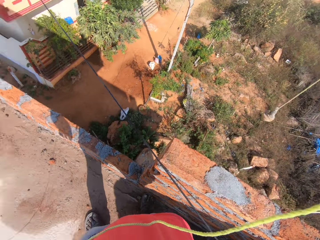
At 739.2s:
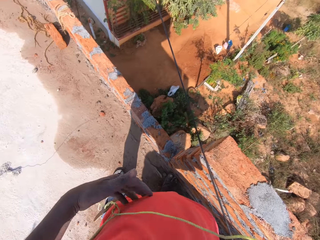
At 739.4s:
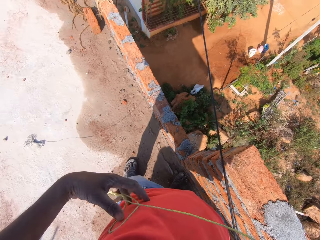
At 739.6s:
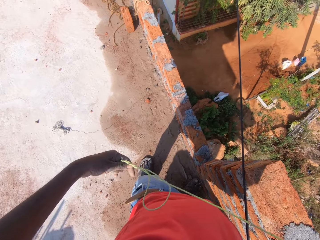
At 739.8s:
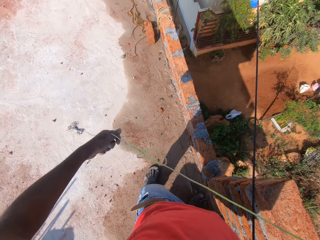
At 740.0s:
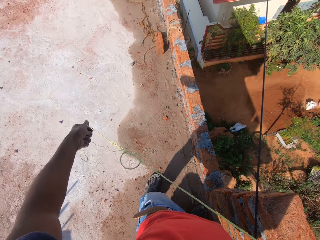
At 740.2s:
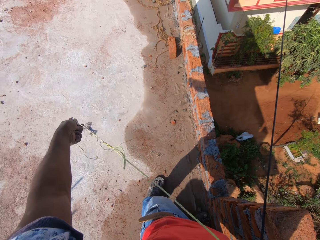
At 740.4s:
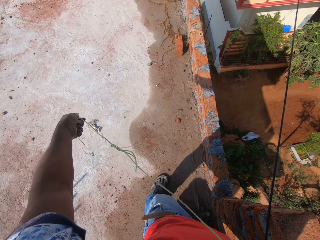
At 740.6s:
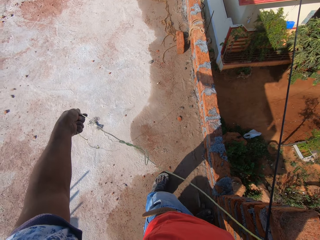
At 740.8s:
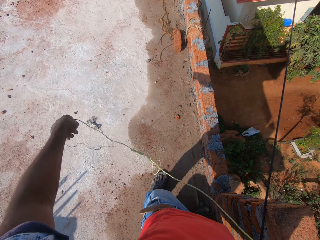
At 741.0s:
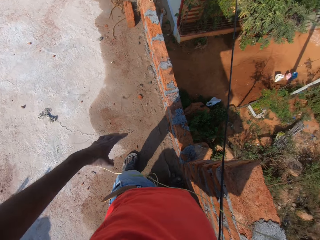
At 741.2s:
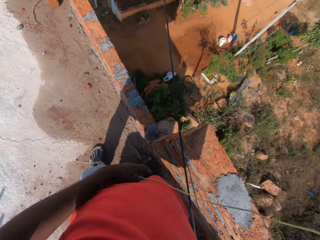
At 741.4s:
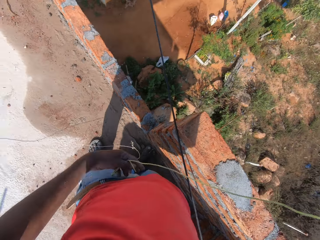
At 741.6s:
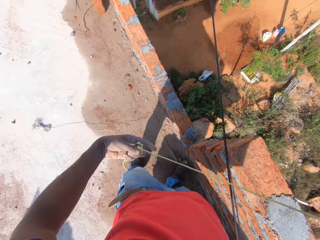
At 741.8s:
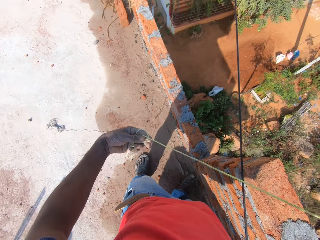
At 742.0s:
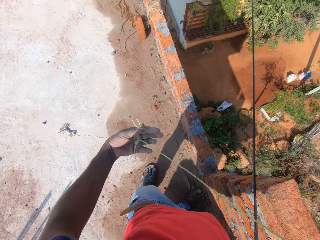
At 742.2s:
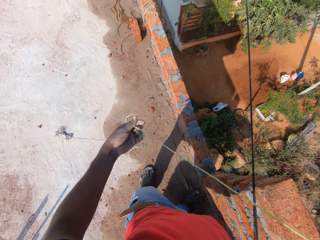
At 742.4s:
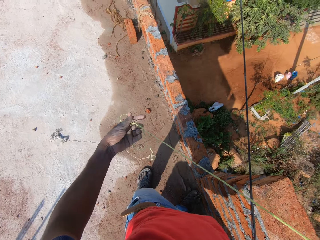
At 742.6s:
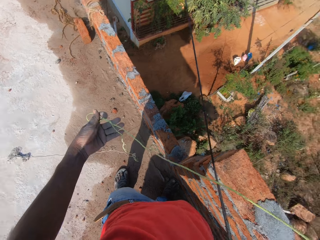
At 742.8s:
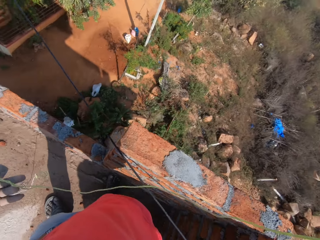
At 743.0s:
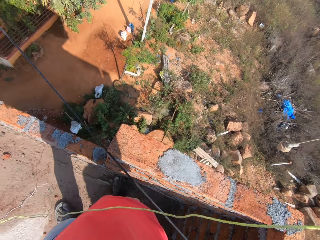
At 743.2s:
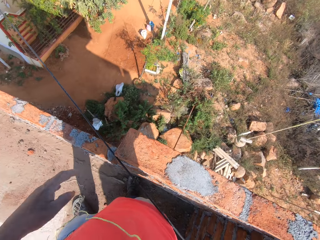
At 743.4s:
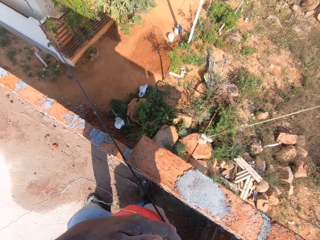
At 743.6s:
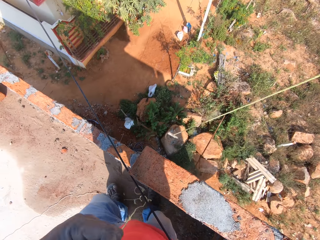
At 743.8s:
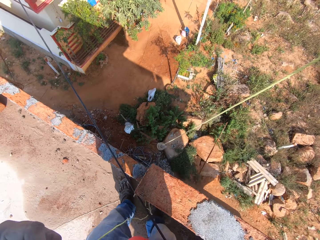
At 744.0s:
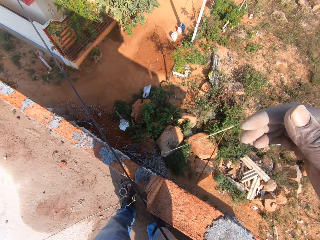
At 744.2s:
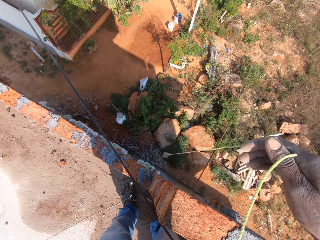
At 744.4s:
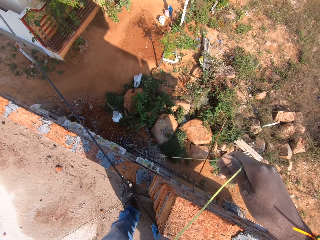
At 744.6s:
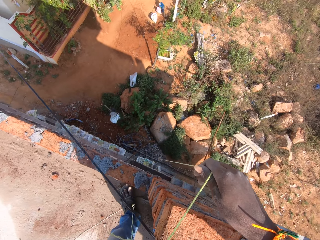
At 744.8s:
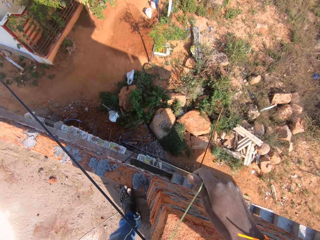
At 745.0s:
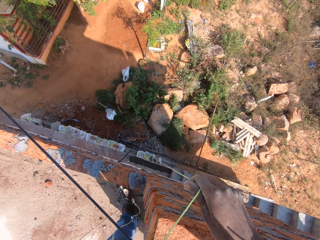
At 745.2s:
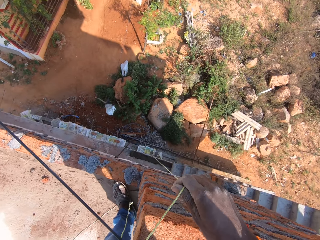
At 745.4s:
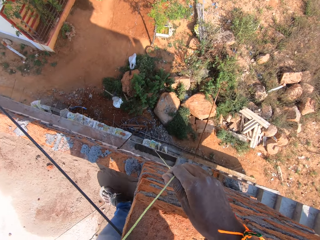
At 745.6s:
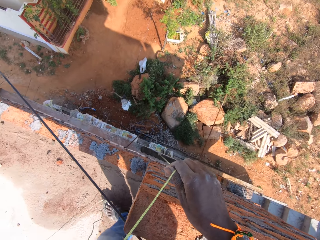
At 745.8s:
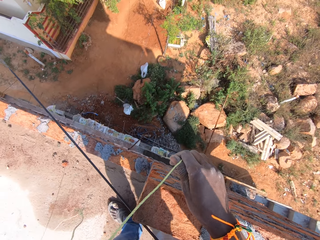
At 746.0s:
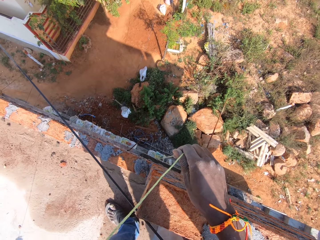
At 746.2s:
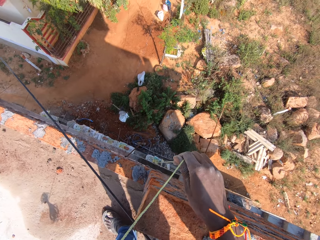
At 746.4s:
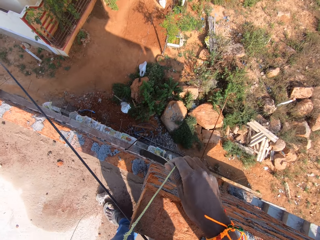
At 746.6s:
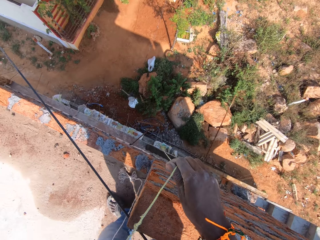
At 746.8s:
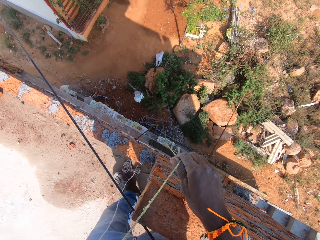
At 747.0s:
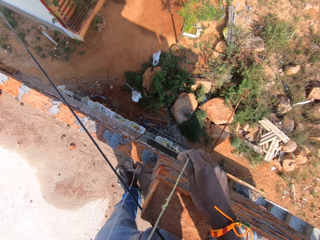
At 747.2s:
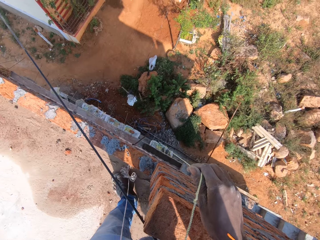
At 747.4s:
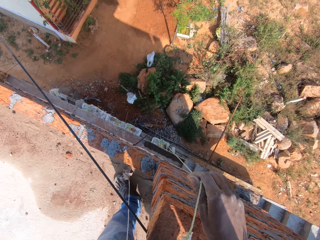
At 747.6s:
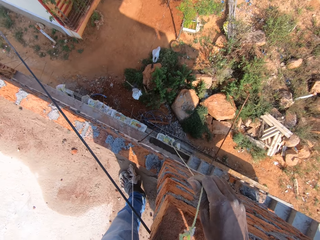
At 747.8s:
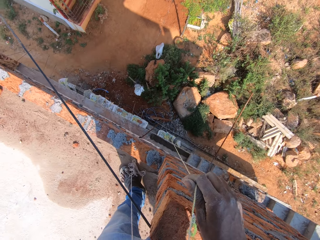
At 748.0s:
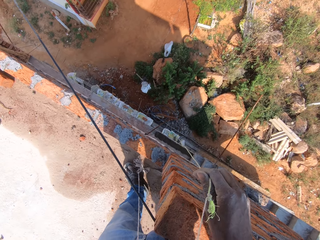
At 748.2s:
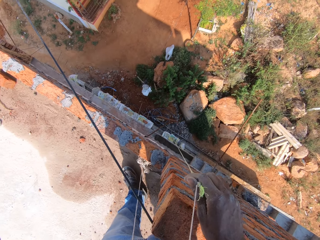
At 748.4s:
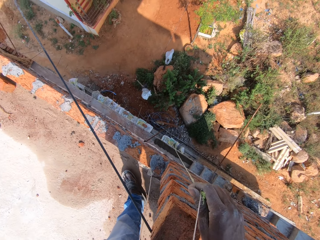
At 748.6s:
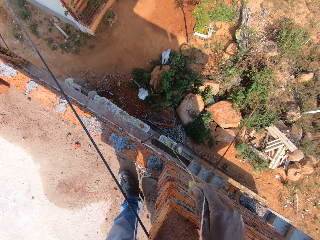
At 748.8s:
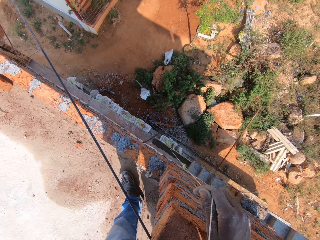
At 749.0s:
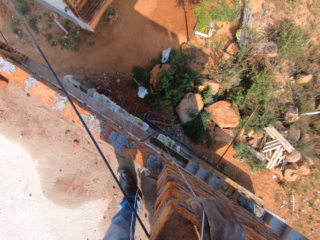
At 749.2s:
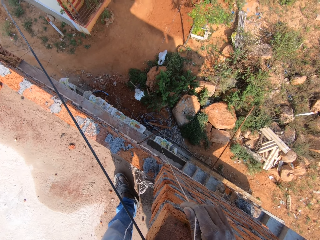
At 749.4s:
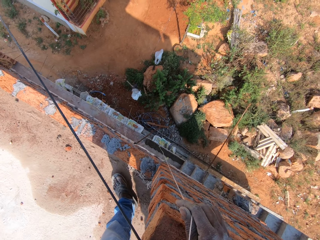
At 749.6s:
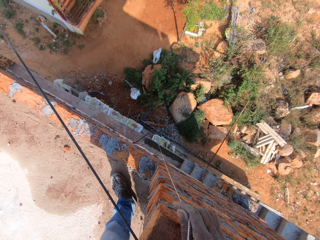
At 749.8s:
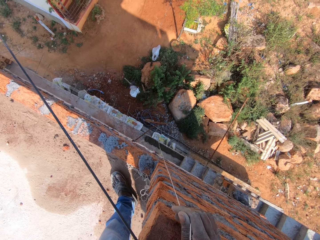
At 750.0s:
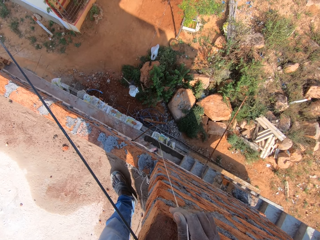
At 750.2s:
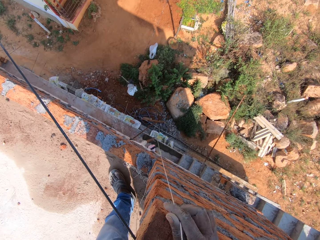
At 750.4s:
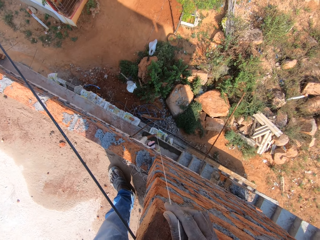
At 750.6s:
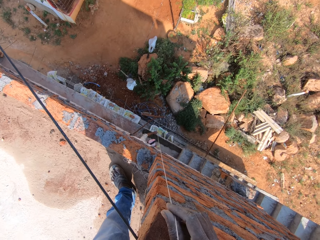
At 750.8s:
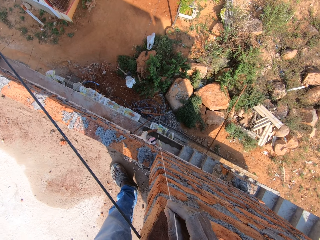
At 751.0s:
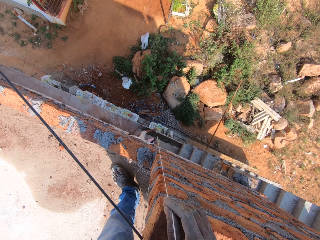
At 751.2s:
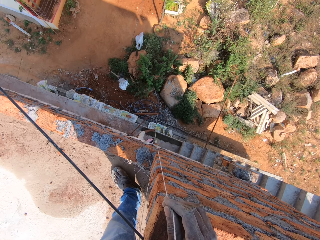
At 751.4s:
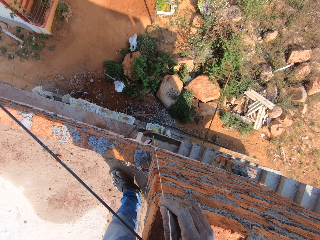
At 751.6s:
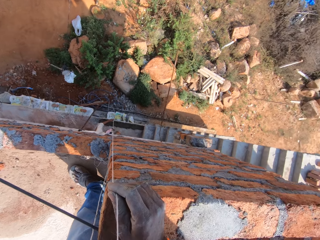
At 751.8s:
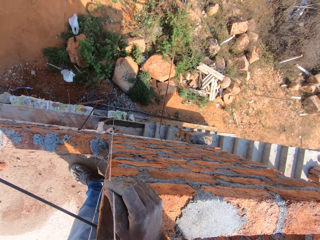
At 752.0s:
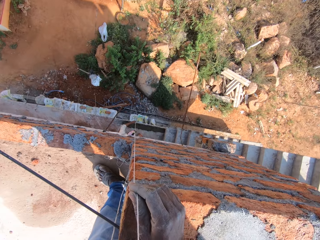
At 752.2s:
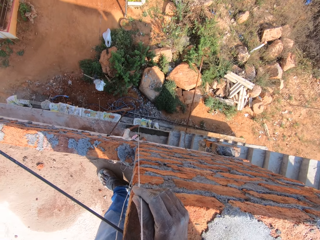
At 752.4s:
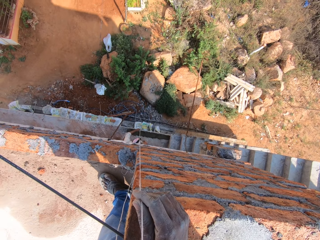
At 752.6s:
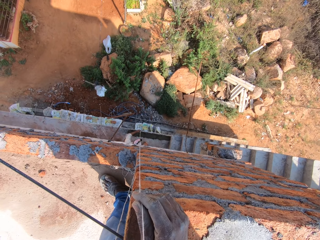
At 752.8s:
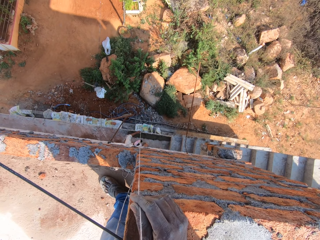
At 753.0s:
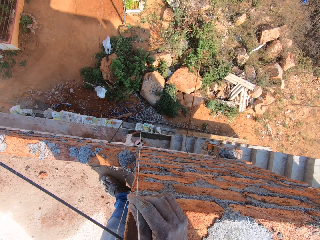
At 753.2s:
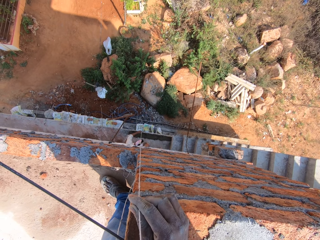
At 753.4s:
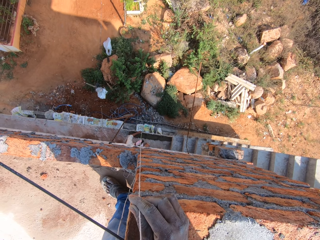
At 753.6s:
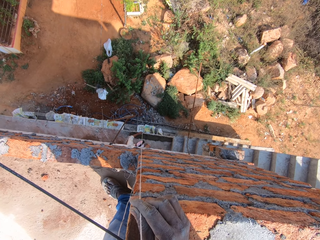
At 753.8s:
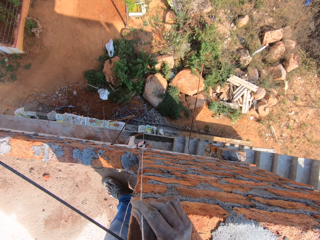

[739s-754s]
The camera wearer drops the plumb bob on the wall with the right hand. A person holds the thread.

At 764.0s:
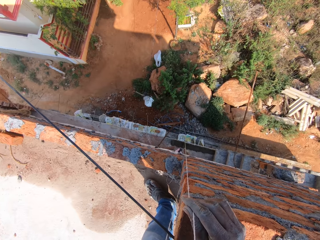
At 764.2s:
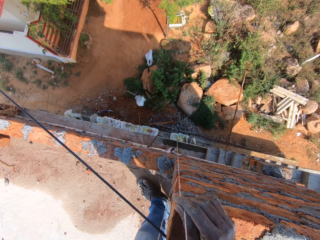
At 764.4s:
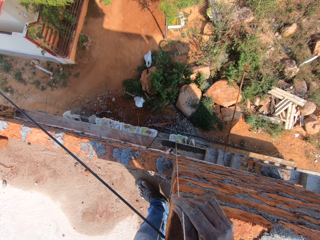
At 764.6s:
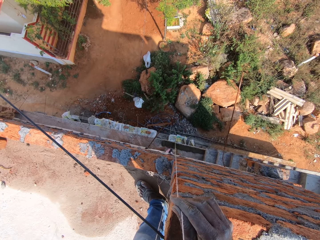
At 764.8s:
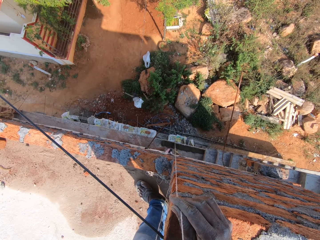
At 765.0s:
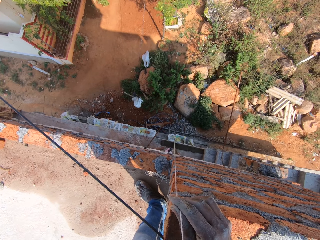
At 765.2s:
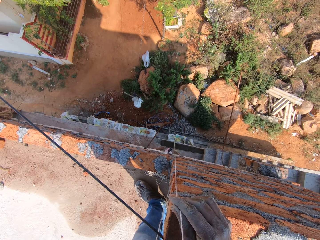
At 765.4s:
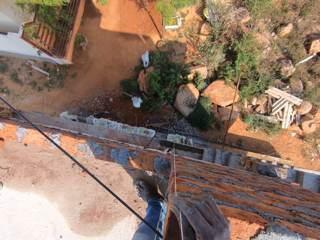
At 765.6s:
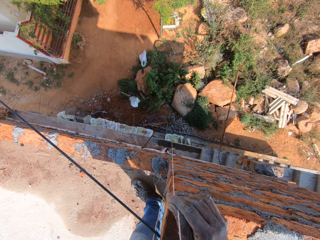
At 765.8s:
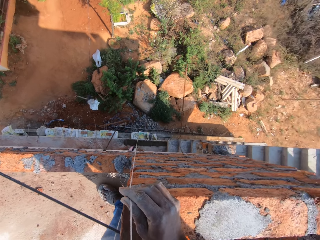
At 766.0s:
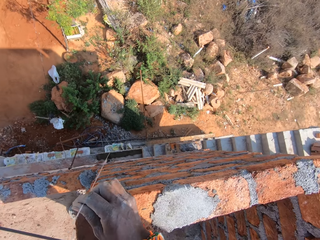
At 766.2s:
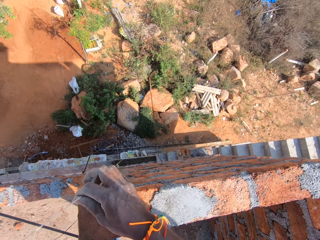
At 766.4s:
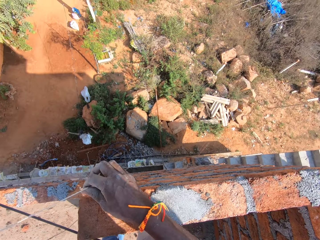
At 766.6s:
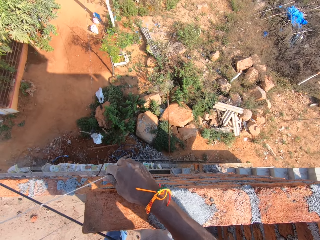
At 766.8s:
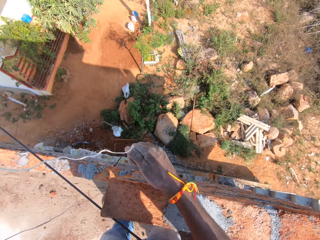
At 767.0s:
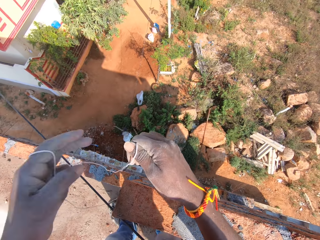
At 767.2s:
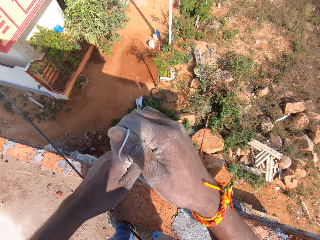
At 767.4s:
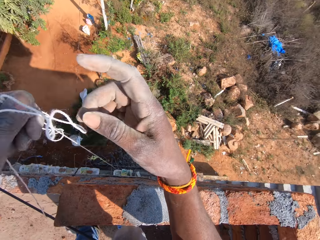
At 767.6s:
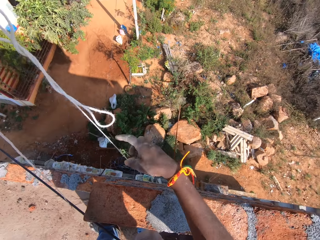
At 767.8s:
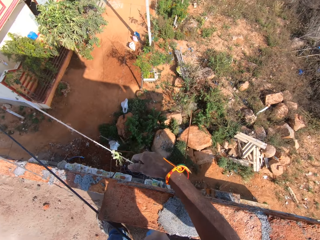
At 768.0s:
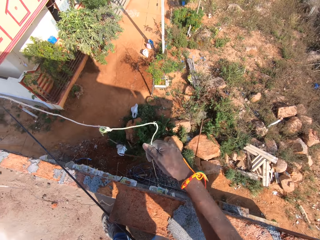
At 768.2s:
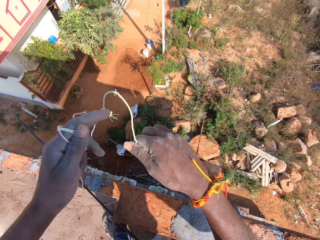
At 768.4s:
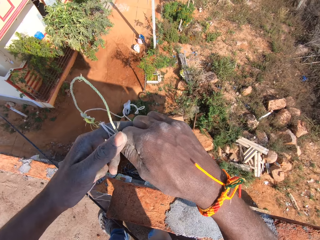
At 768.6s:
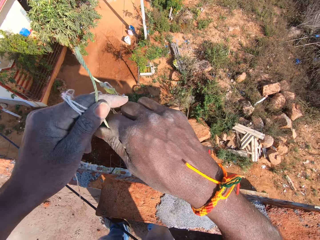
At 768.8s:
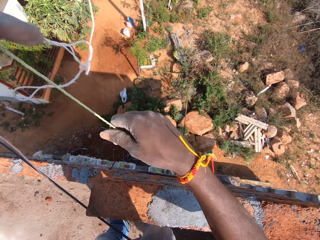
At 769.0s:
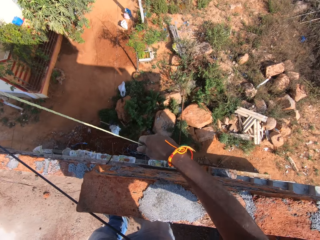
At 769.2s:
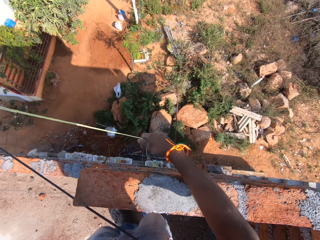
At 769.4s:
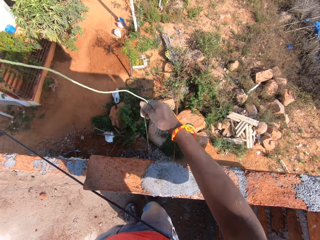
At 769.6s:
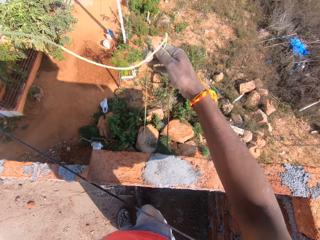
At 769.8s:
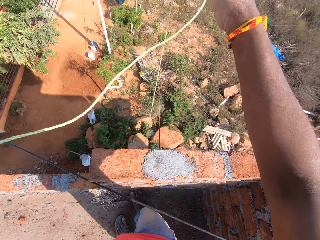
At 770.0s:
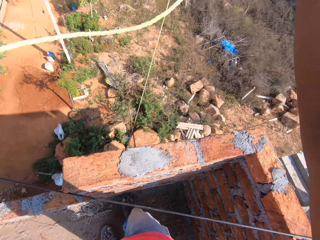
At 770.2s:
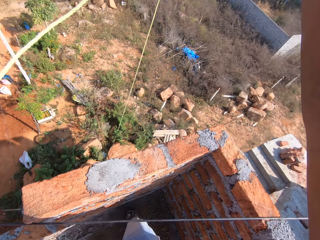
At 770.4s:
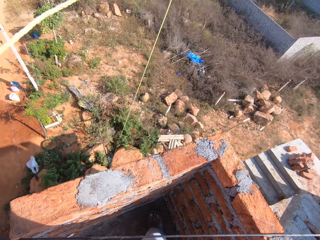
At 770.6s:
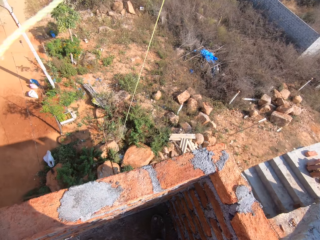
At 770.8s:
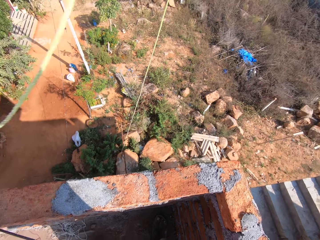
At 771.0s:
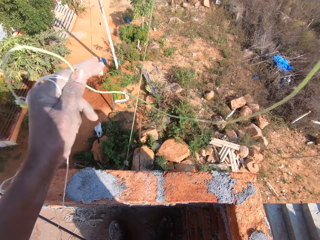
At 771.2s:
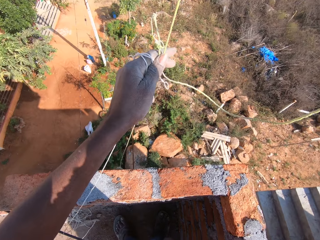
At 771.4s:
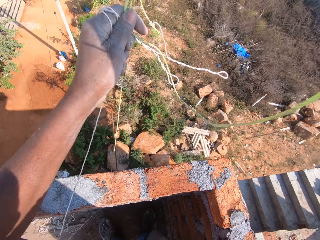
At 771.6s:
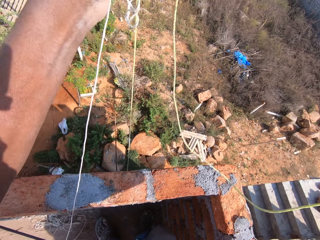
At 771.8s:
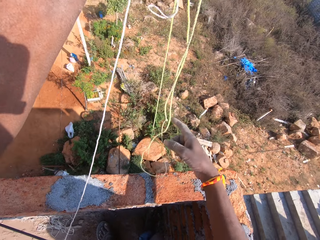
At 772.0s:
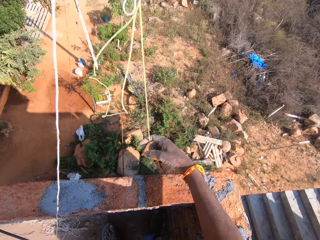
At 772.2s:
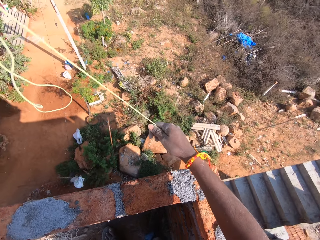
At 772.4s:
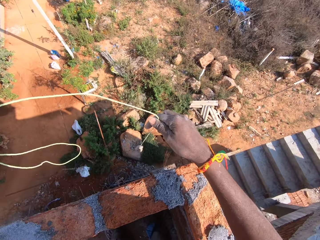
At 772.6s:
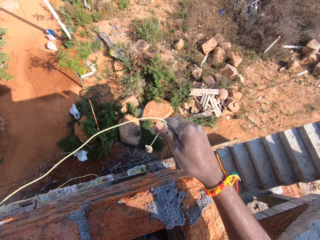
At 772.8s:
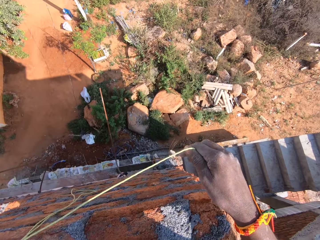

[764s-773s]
The camera wearer converses with a person. They pull the string with the plumb bob up with both hands.
